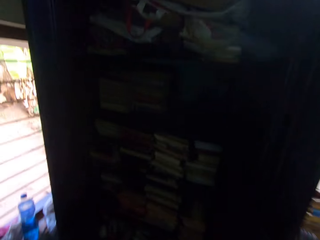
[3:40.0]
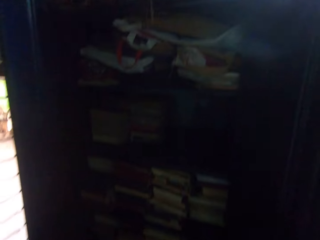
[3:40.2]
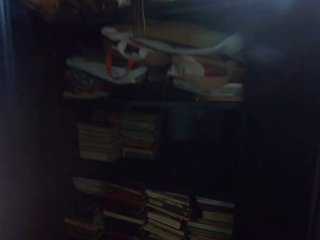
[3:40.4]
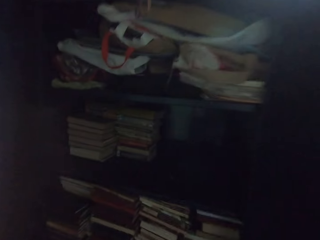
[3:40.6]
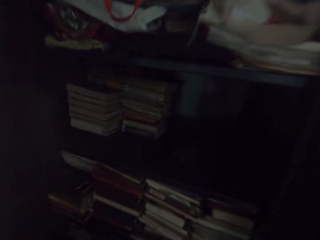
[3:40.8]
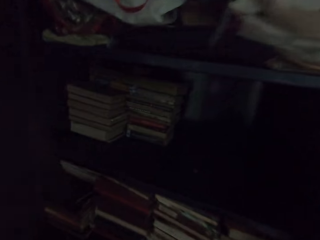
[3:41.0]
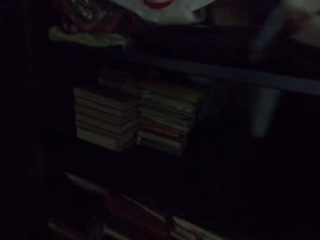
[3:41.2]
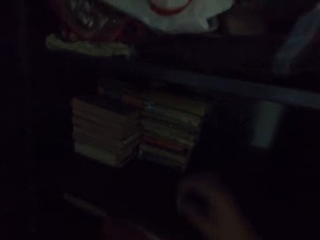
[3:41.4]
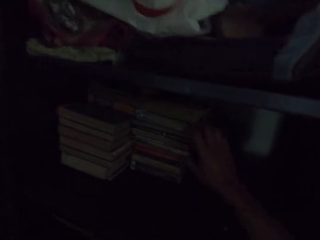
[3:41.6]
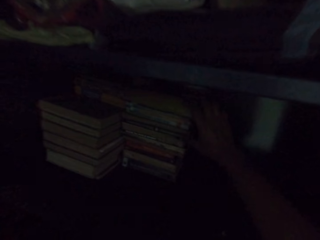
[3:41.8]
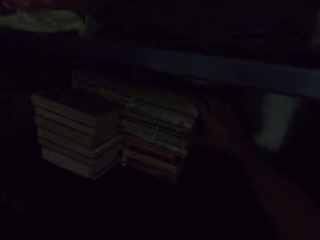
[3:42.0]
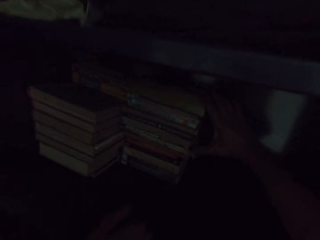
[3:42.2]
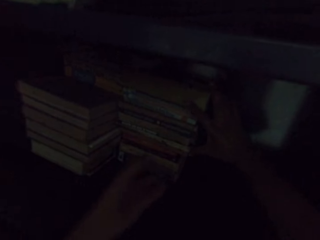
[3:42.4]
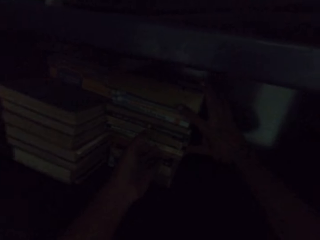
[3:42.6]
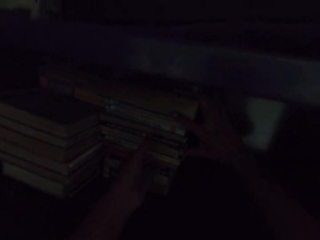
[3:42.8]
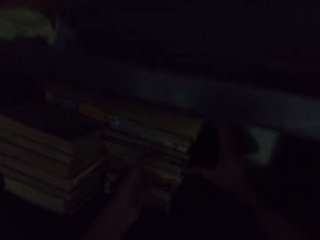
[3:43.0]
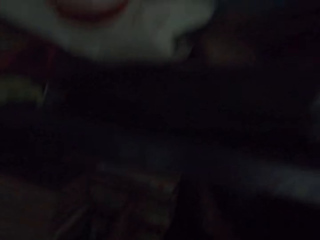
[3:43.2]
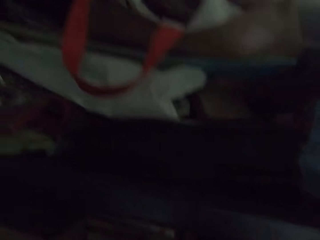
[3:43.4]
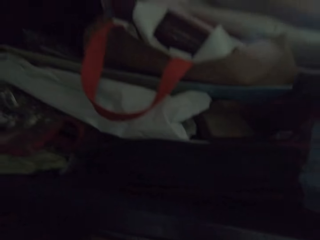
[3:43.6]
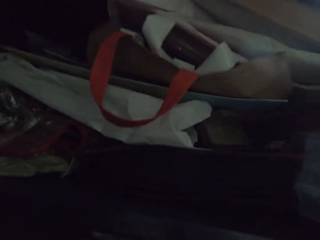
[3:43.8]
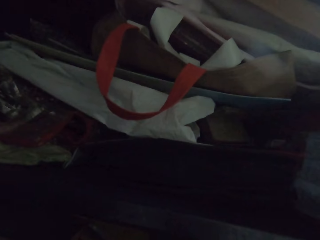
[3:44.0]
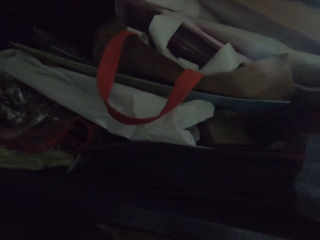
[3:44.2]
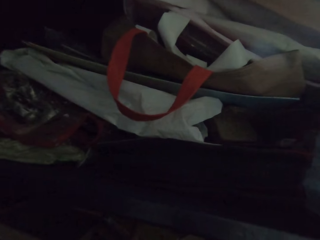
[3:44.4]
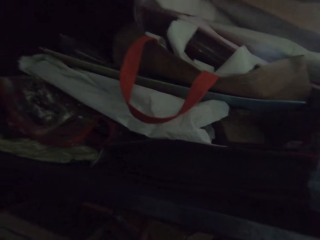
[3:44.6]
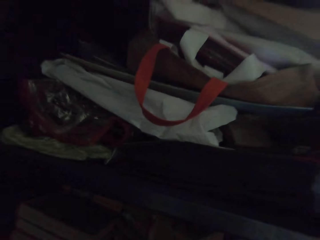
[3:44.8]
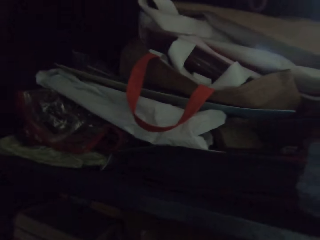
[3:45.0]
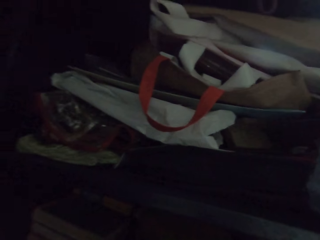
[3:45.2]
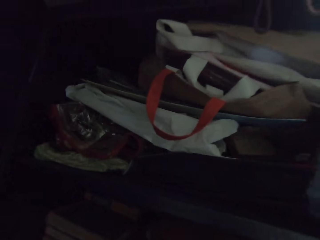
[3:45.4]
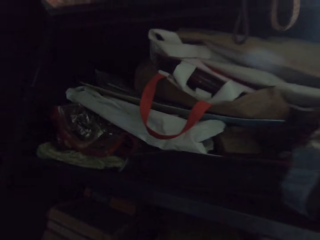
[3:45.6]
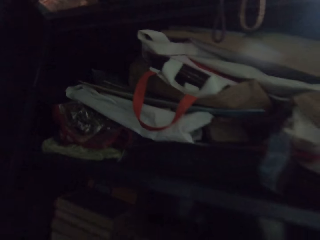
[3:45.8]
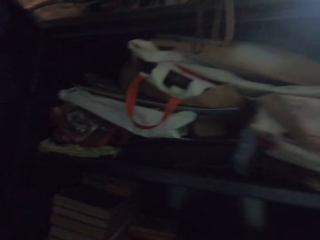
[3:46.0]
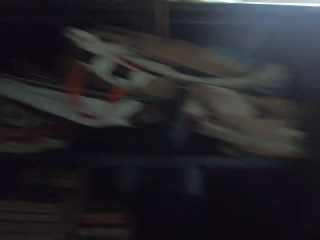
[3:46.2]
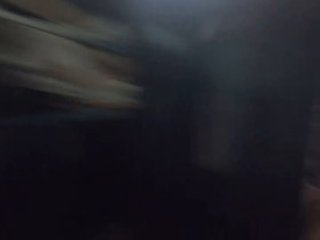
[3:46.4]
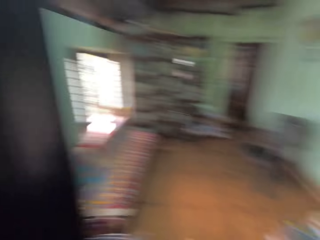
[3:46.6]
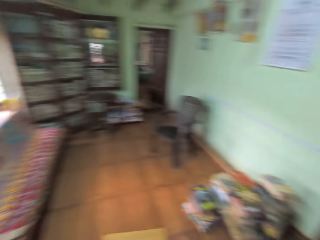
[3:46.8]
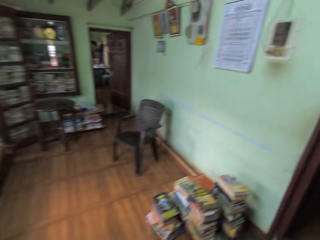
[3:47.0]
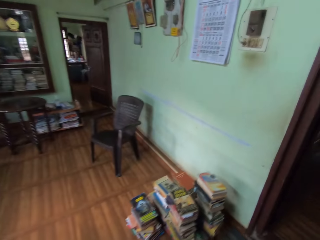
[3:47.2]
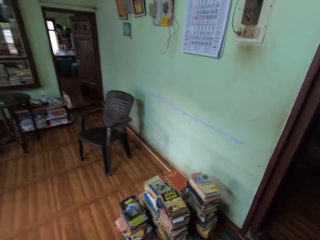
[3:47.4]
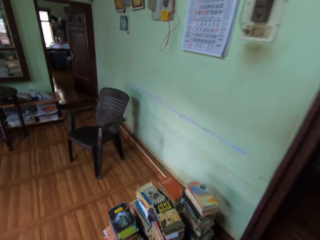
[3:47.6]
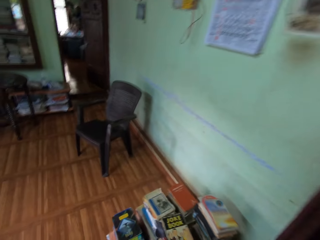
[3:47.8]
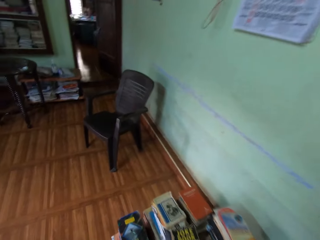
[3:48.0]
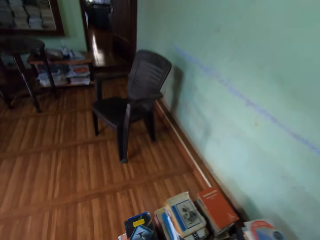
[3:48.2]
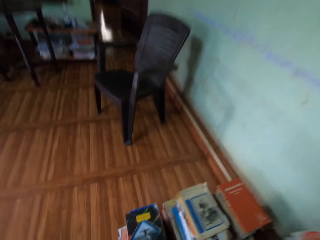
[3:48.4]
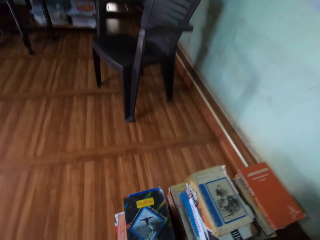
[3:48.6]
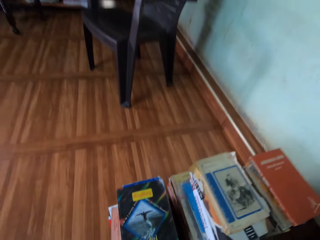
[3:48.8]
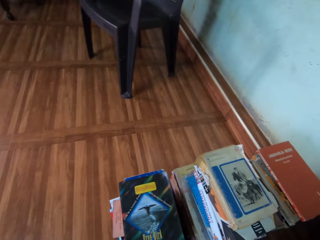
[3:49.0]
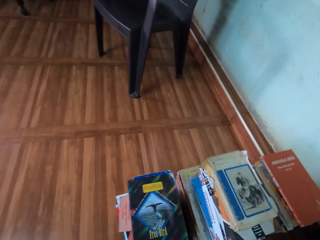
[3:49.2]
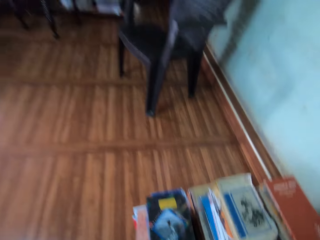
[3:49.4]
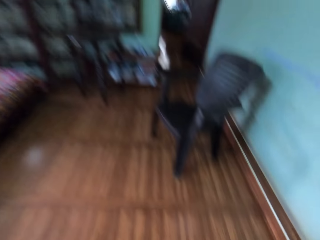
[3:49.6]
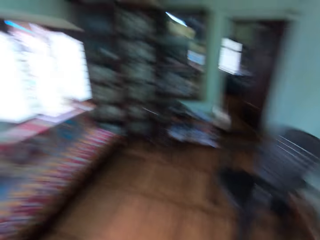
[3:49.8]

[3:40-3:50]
The camera wearer walks towards the shelf. He stretches his hand towards the books. He pulls out the books from the middle compartment of the shelf with his hands. He lifts the books. He walks away from the shelf.

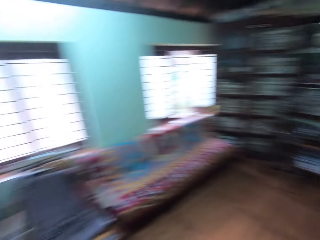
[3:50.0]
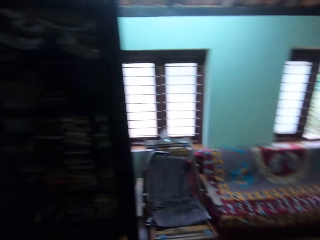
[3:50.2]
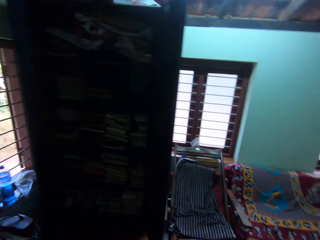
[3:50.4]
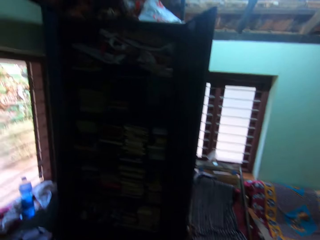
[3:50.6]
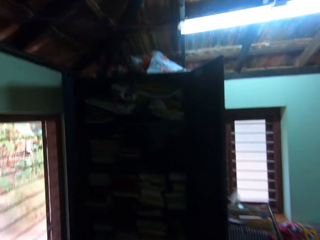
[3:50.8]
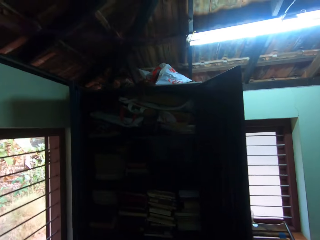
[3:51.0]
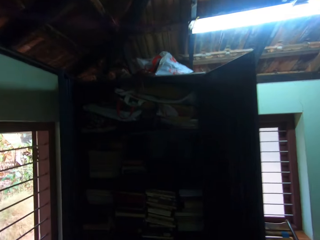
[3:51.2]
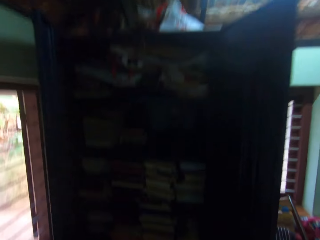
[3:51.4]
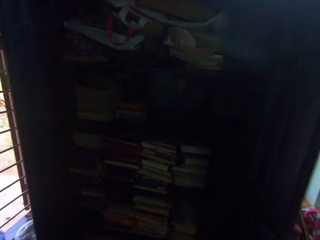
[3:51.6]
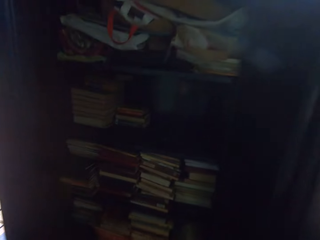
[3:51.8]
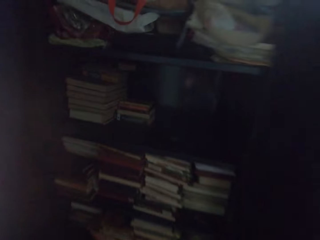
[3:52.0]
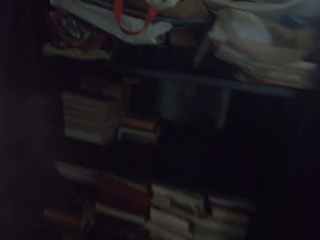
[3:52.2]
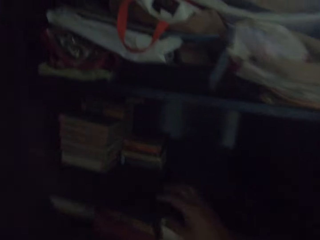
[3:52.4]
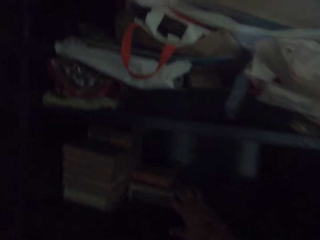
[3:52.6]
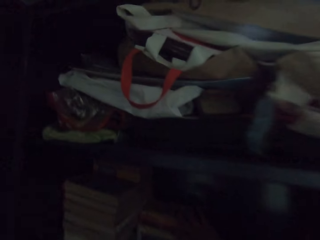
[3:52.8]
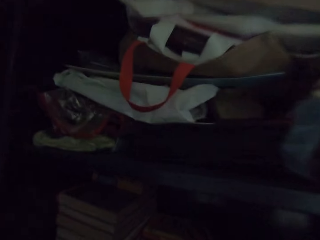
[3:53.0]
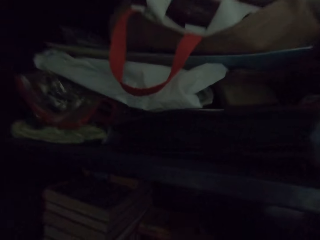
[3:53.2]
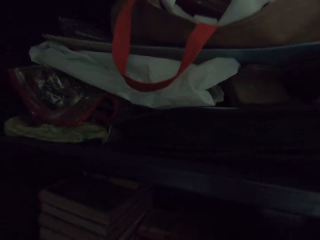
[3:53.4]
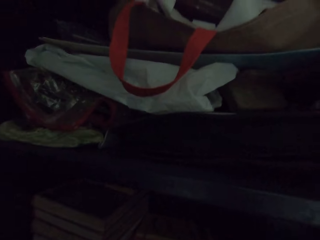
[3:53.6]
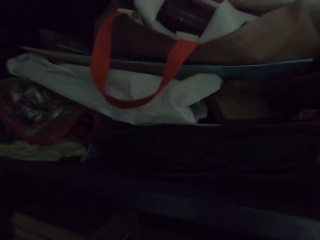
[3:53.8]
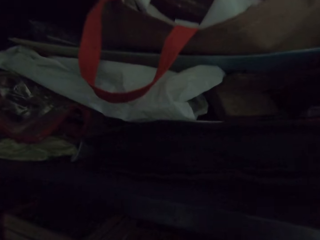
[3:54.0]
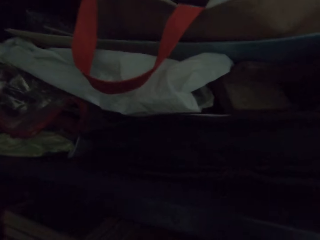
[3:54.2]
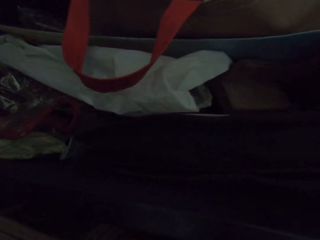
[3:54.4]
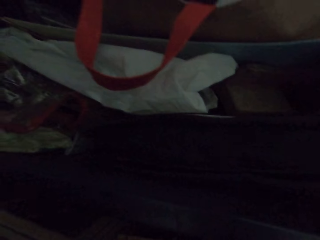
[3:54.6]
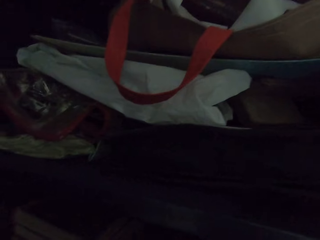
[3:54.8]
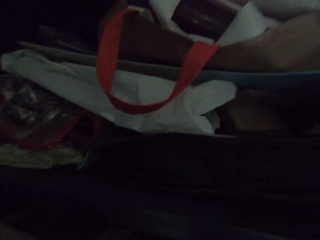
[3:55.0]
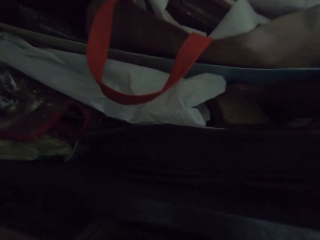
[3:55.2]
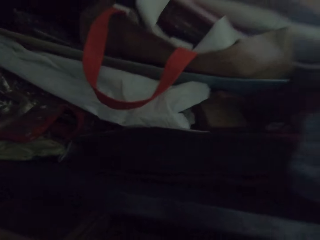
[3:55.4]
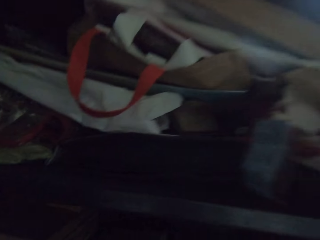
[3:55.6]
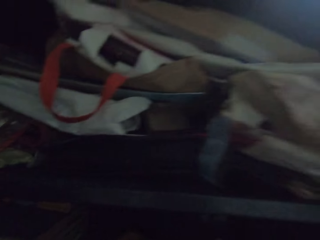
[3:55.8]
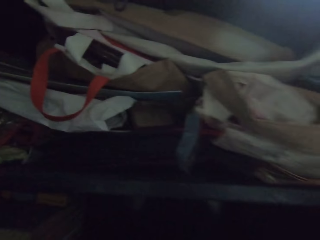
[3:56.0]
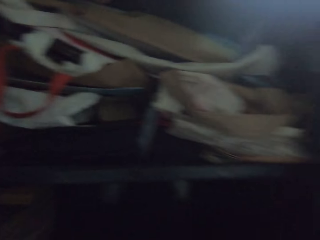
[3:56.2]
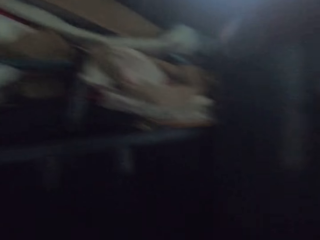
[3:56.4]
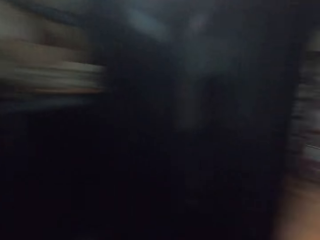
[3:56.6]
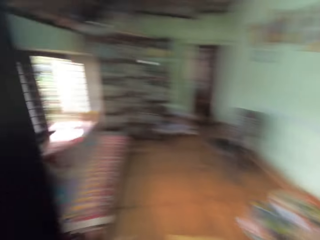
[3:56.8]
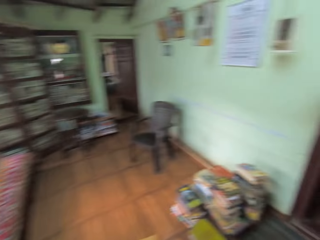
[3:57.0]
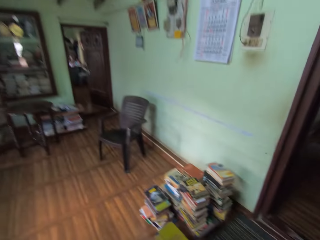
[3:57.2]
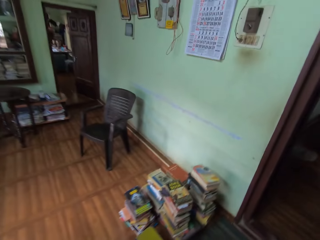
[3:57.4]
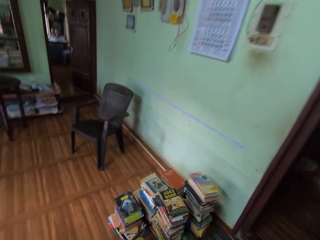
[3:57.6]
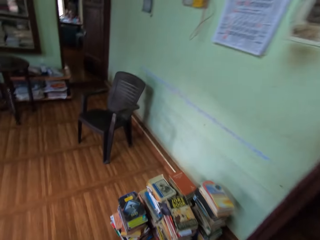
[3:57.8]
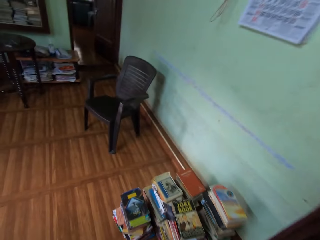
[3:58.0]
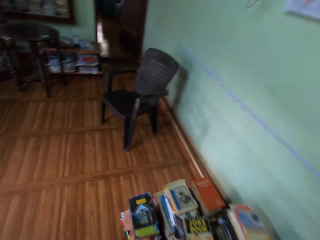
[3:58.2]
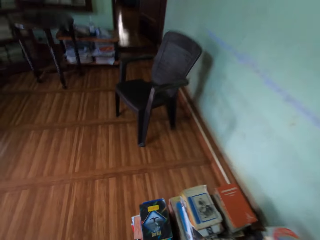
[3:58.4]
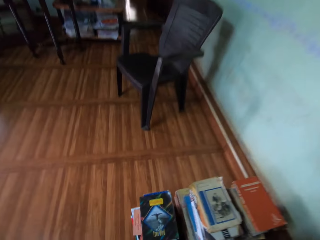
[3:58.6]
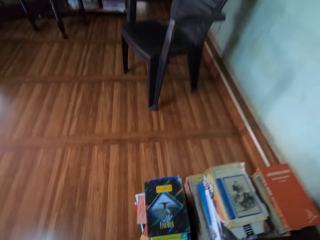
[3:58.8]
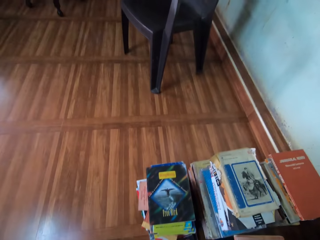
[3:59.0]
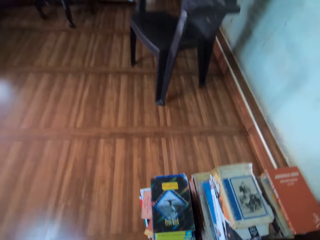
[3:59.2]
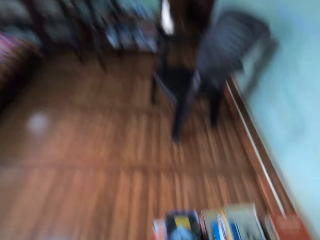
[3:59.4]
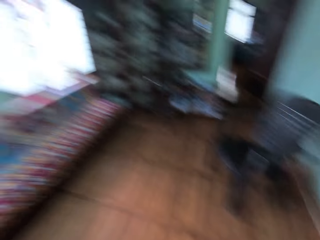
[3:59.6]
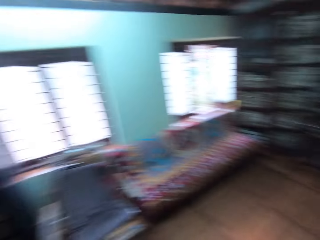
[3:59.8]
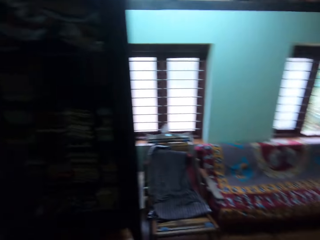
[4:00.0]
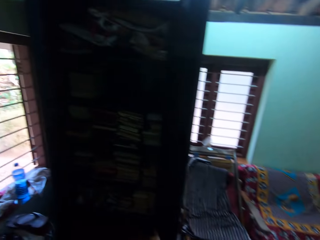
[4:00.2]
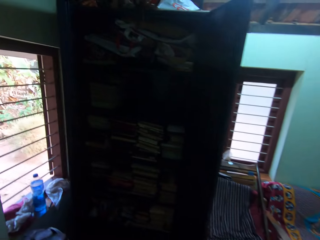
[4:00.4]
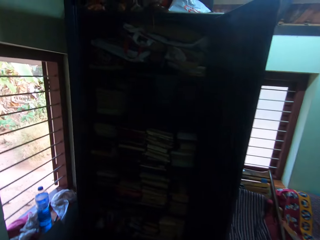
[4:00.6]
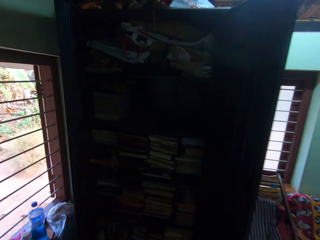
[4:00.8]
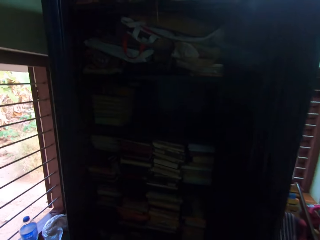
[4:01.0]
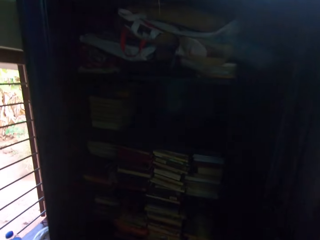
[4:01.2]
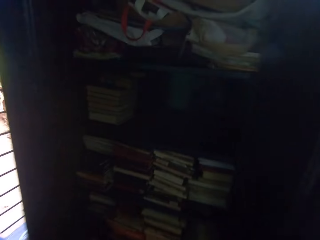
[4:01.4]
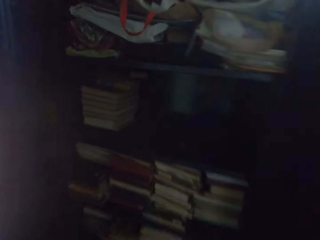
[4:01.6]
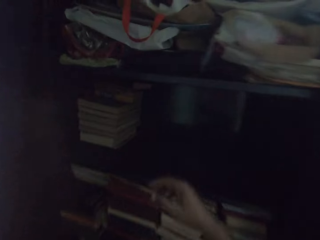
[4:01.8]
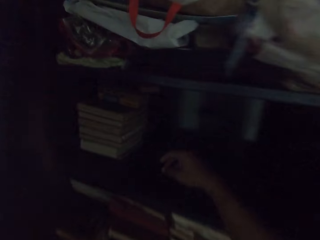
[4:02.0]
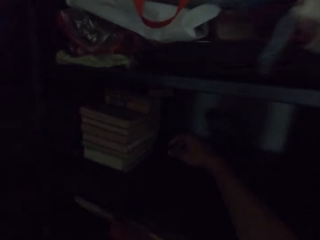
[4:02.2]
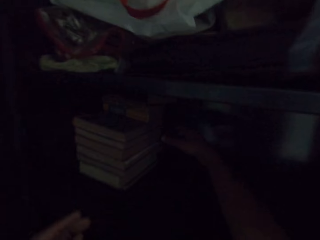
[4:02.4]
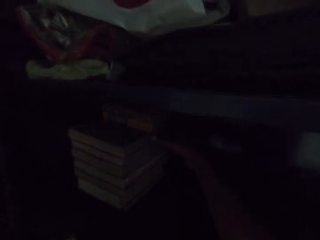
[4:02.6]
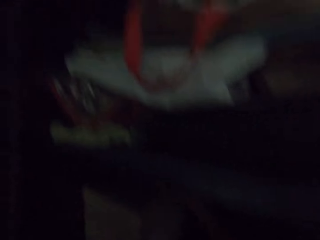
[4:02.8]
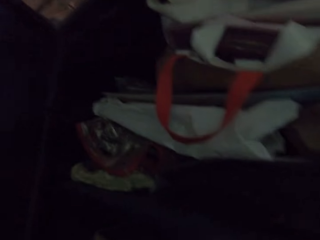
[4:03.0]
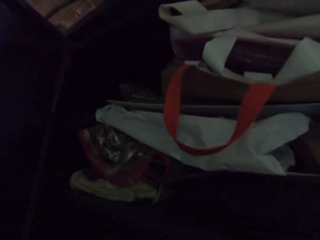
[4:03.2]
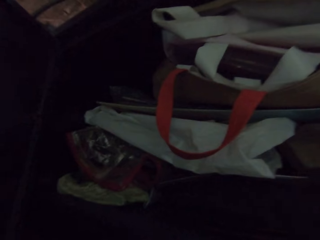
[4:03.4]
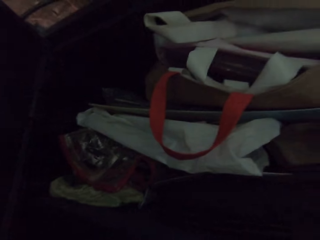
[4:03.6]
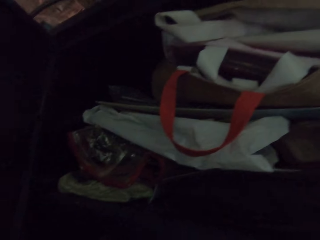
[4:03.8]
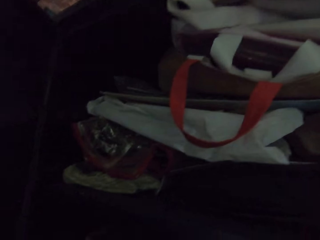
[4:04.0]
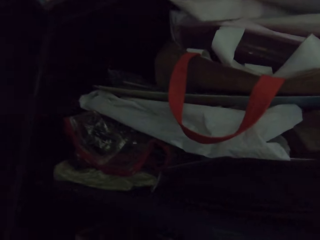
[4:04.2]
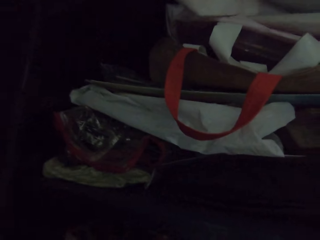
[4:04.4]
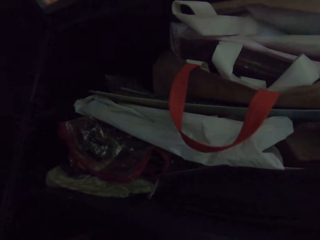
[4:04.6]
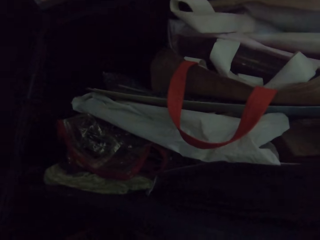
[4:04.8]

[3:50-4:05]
The camera wearer walks towards the shelf. He stretches his hand towards the books. He pulls out the books from the middle compartment of the shelf with his hands. He looks inside the cabinet. He walks away from the shelf. He walks towards the shelf. He stretches his hand towards the books.
